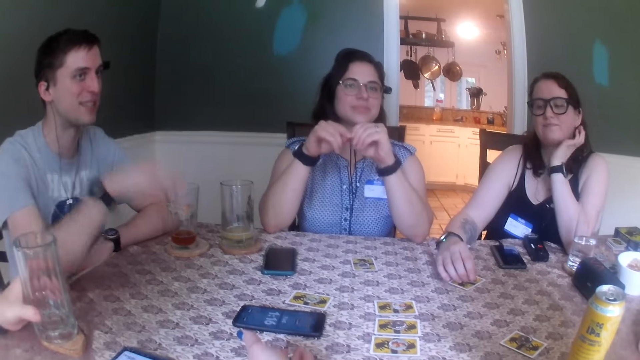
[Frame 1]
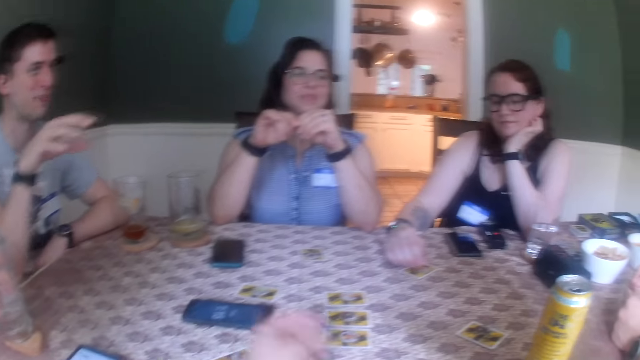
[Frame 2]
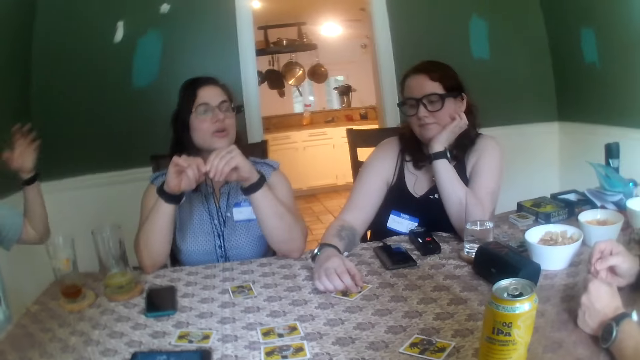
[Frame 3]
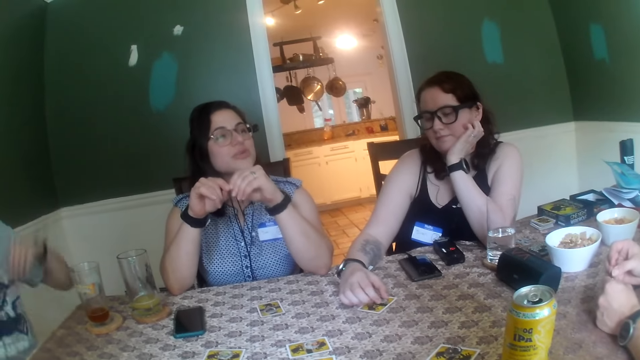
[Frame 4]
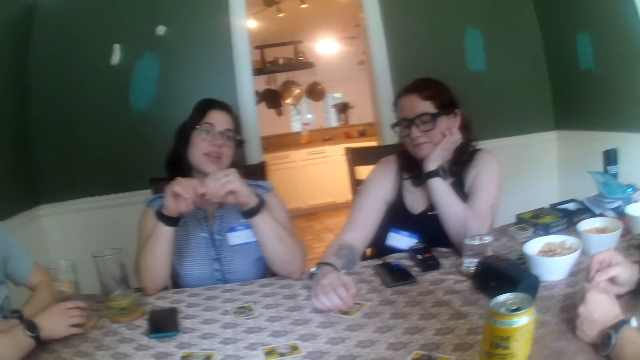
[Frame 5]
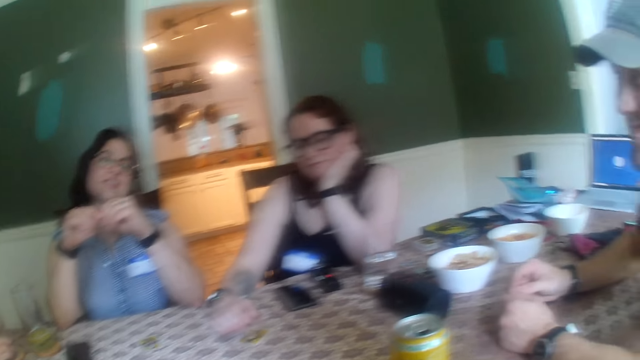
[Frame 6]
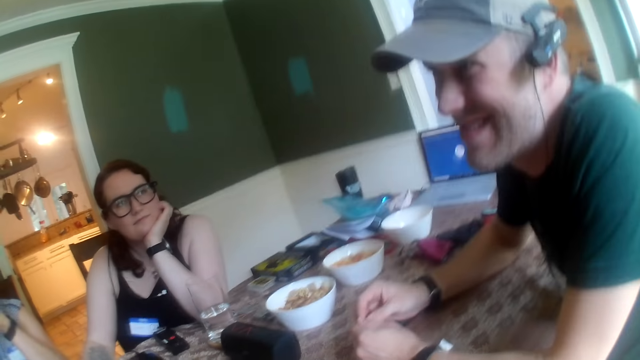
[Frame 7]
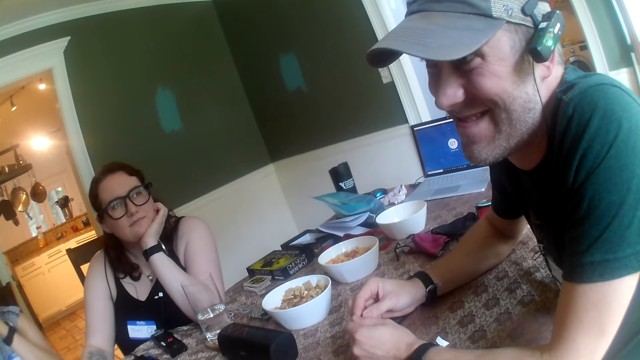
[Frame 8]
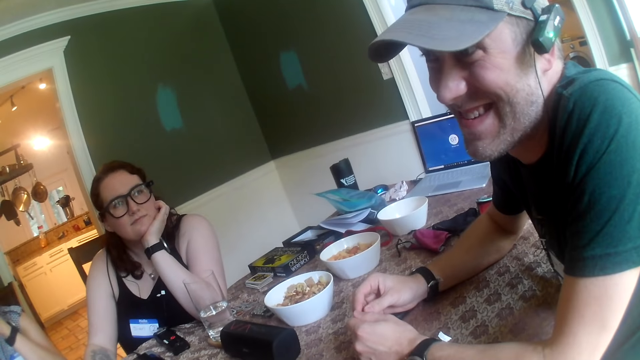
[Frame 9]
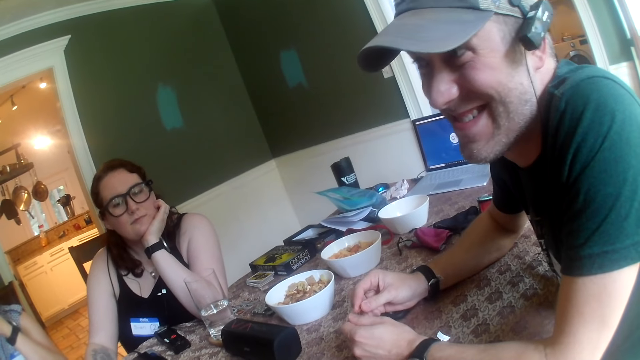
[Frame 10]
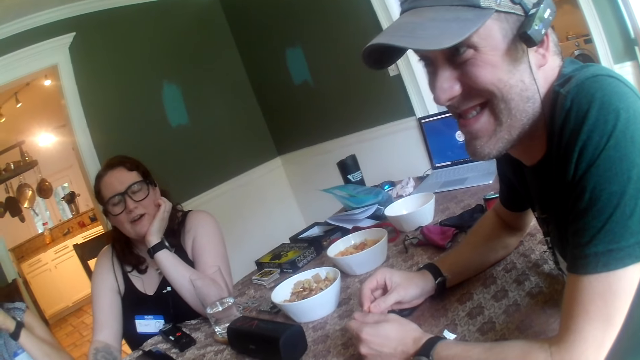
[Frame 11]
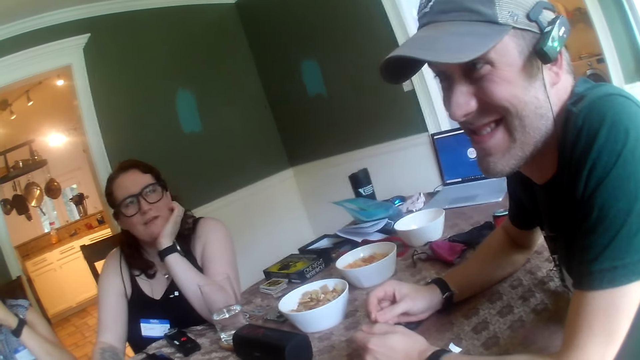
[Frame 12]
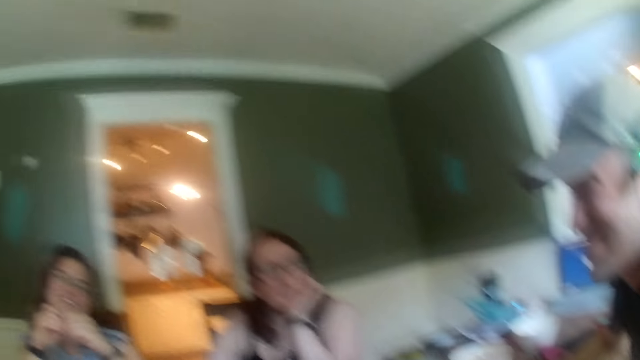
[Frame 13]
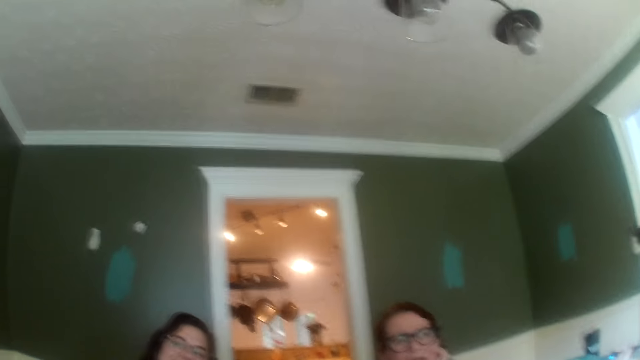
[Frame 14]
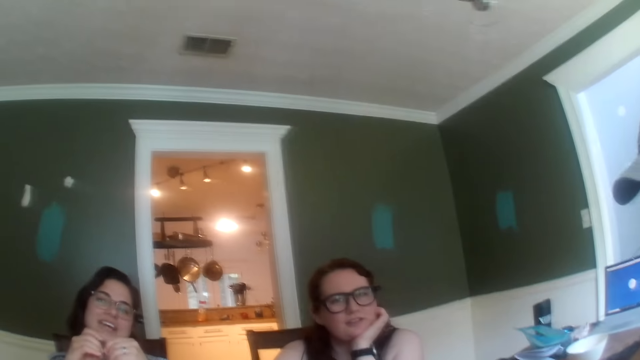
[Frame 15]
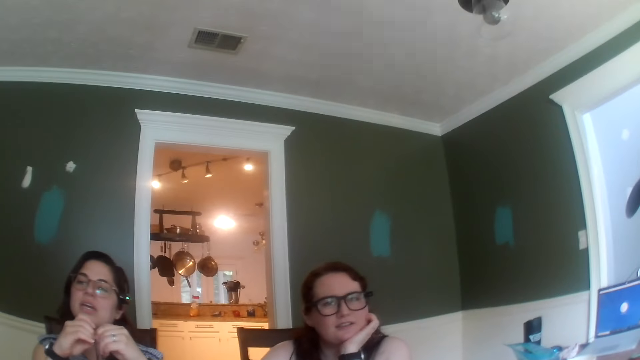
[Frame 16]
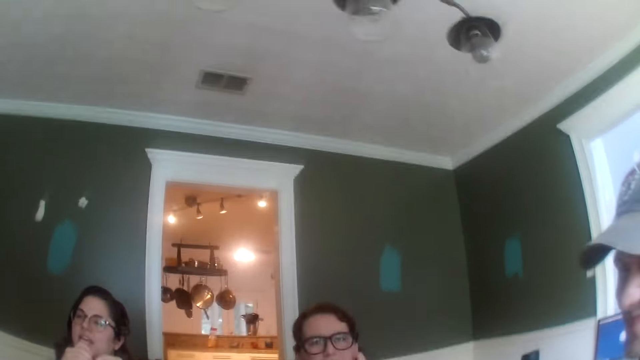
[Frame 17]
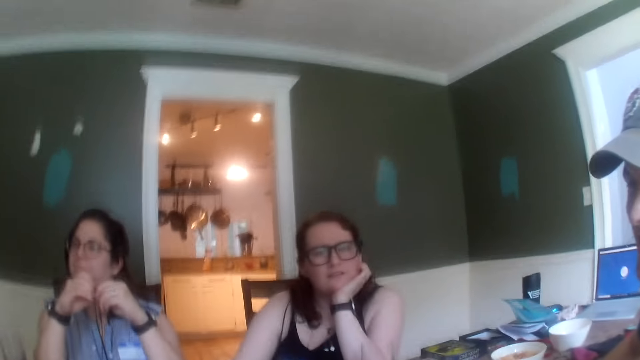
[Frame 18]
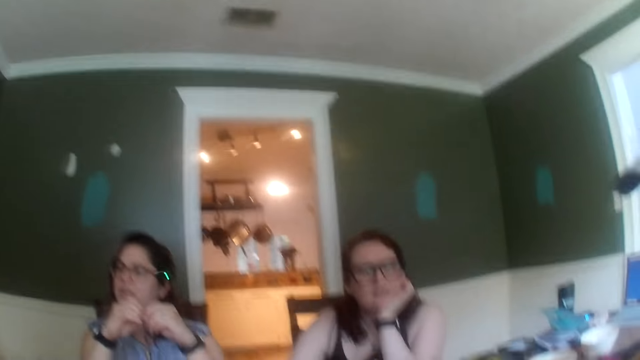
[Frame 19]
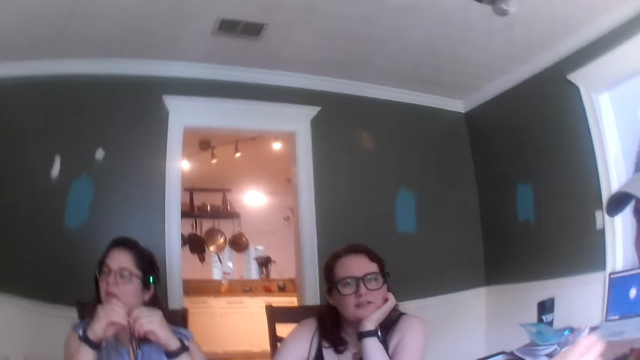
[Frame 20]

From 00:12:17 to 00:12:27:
A woman speaks. A man speaks. Another woman speaks. The camera wearer converses with the people at the table.

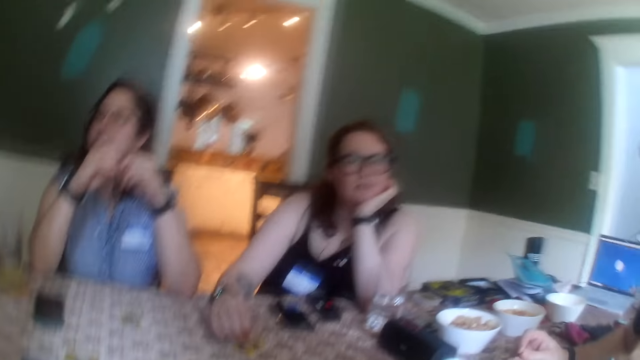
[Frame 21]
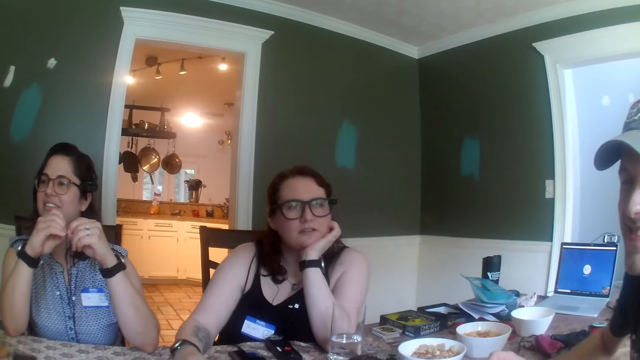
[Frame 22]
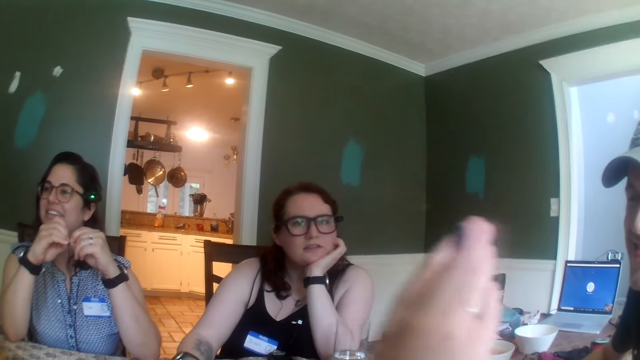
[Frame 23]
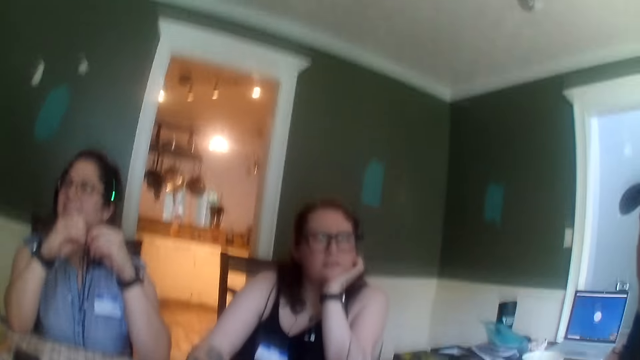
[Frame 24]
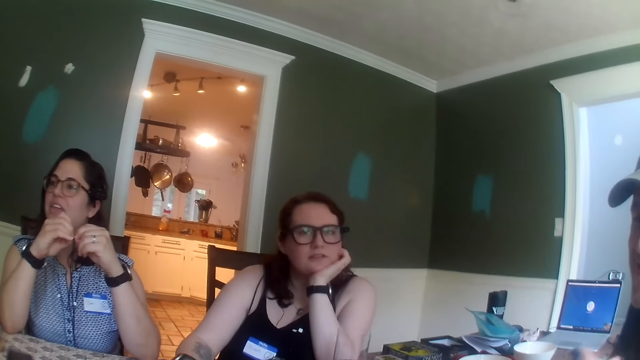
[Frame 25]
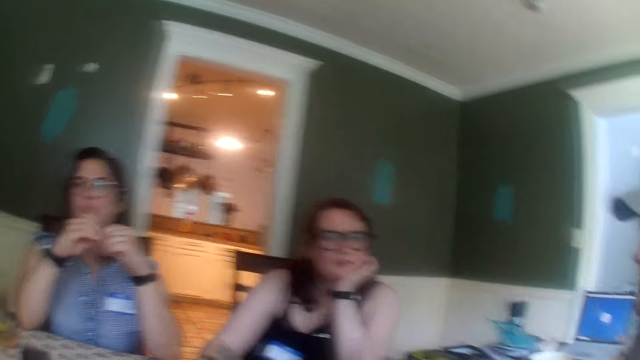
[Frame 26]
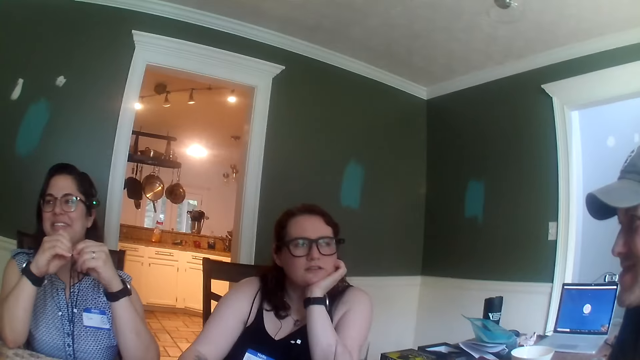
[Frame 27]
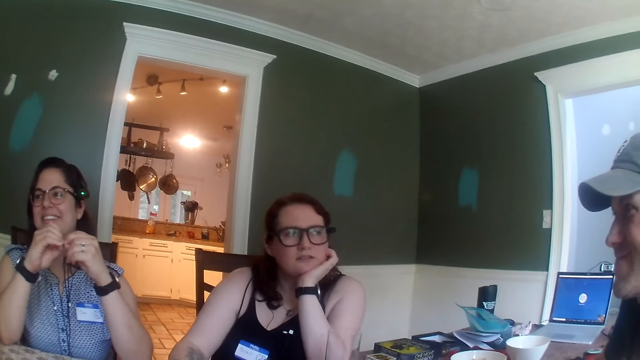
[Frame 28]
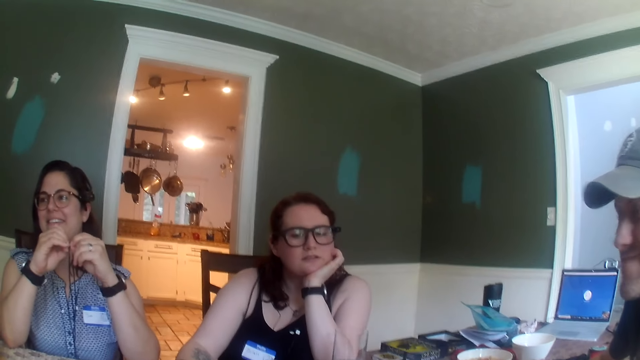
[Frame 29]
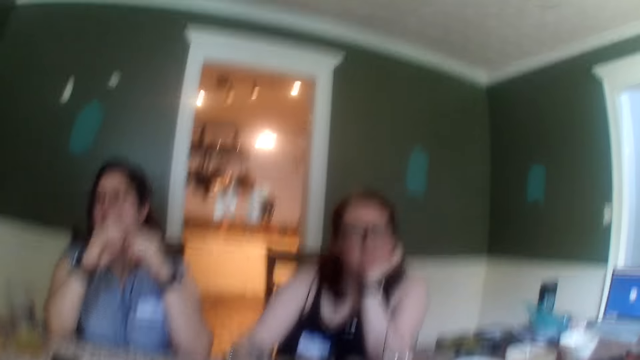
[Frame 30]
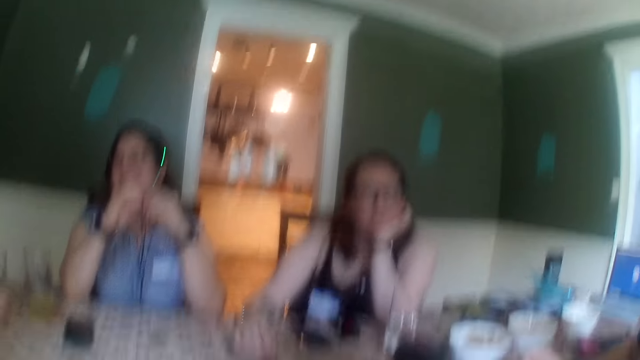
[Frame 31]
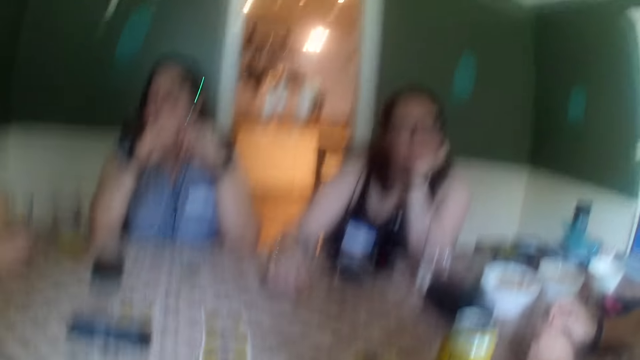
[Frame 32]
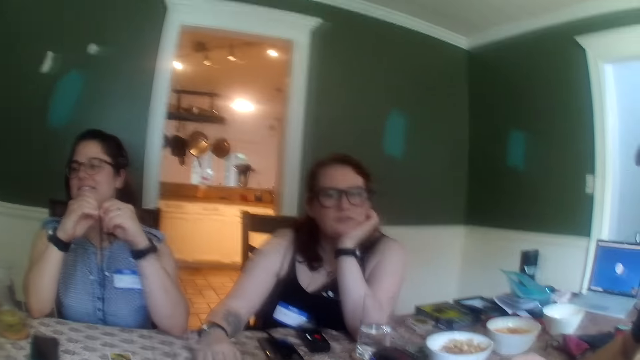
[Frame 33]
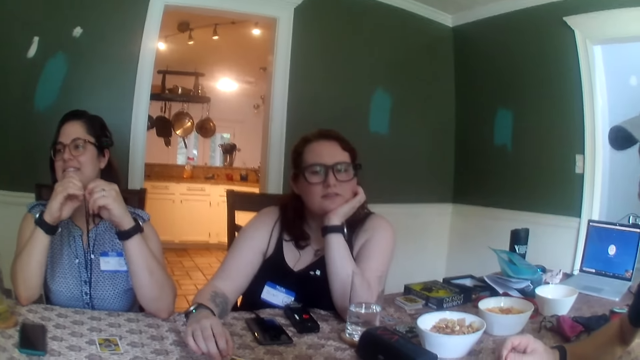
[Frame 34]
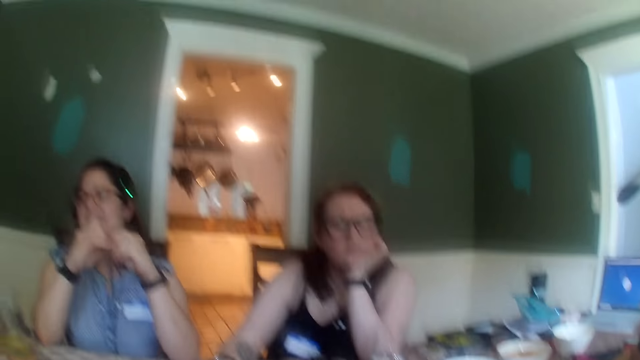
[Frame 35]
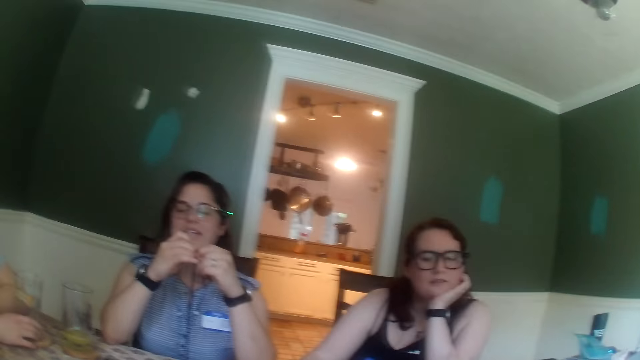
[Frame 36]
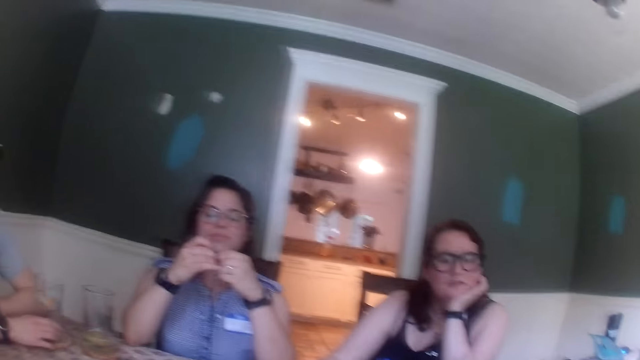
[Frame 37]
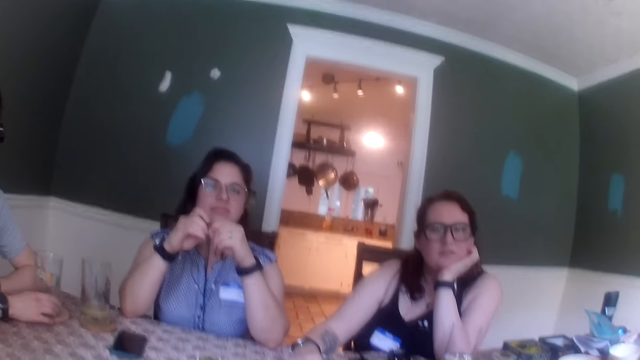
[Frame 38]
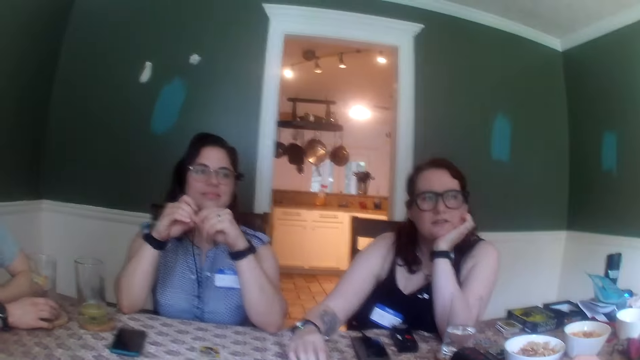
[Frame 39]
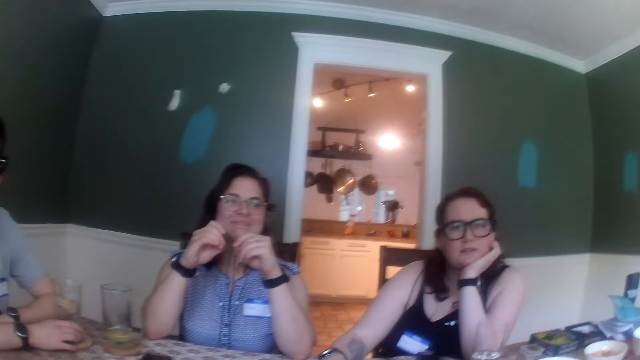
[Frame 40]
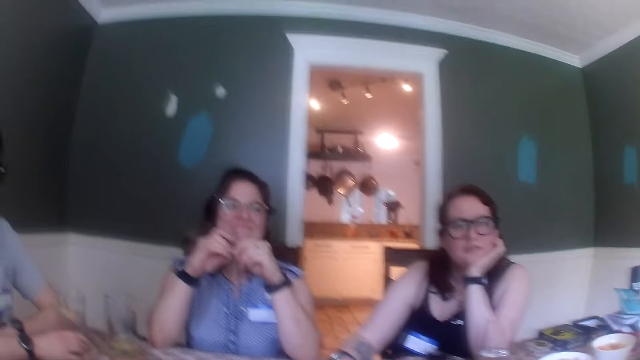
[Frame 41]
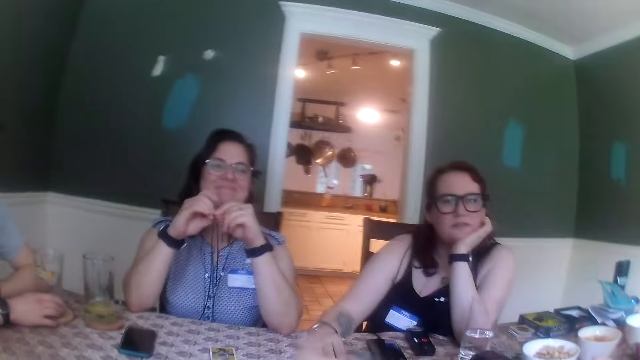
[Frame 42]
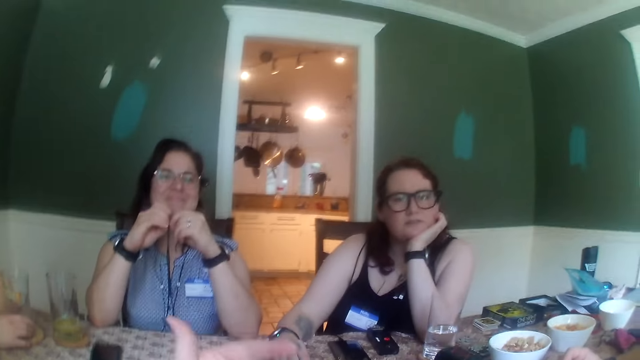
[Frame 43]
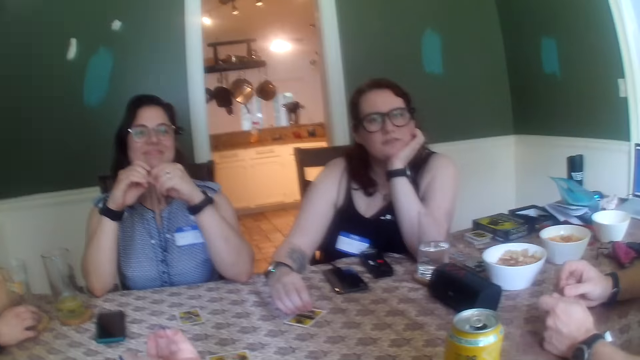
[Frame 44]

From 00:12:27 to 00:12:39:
A woman touches fingers. Another woman stares.
